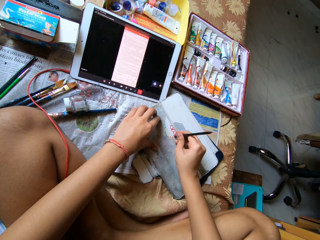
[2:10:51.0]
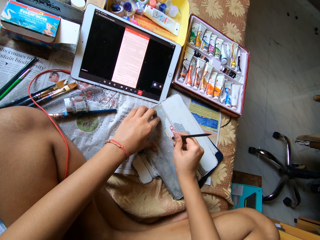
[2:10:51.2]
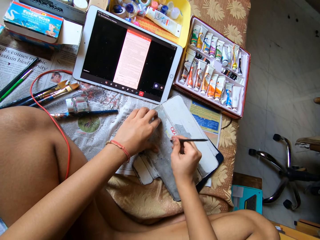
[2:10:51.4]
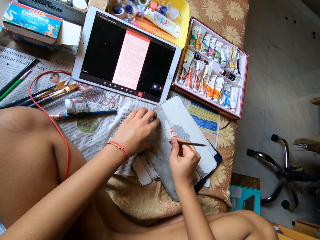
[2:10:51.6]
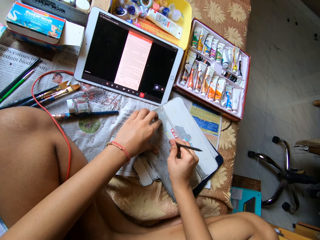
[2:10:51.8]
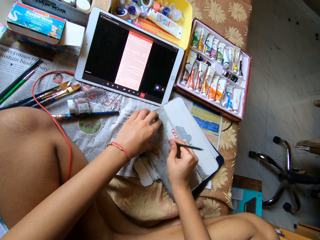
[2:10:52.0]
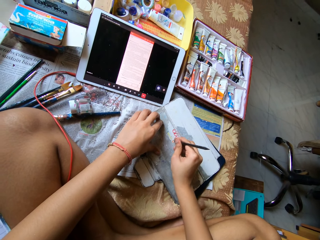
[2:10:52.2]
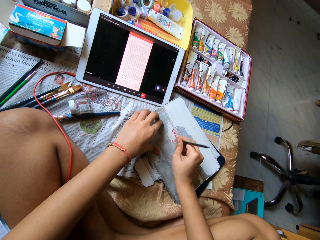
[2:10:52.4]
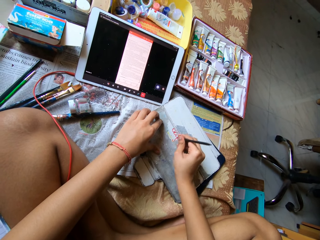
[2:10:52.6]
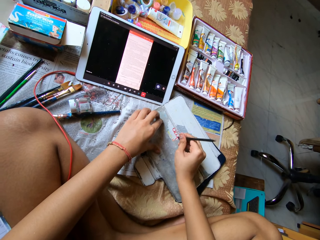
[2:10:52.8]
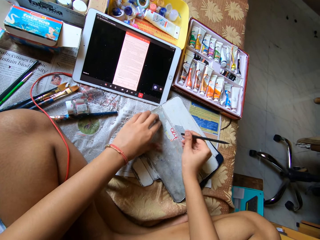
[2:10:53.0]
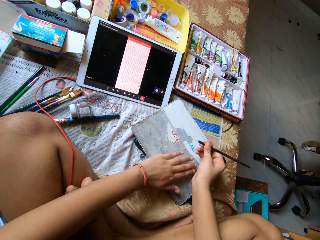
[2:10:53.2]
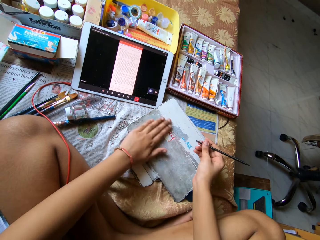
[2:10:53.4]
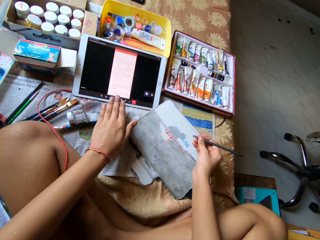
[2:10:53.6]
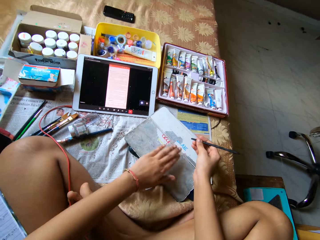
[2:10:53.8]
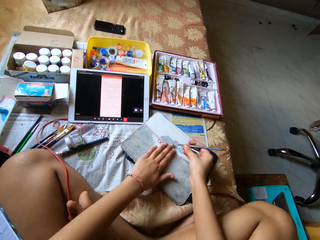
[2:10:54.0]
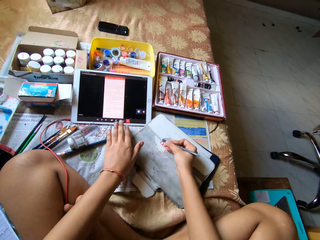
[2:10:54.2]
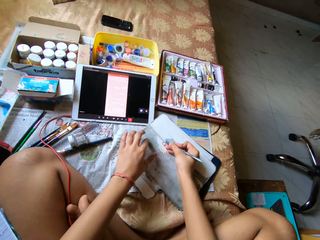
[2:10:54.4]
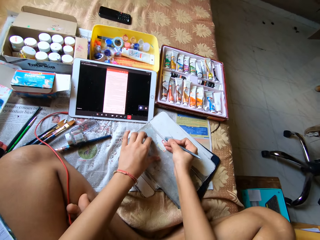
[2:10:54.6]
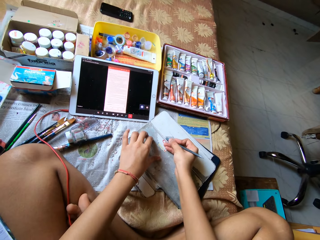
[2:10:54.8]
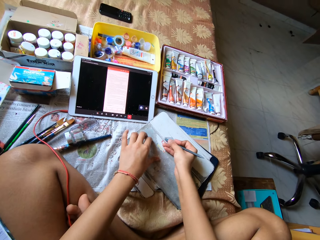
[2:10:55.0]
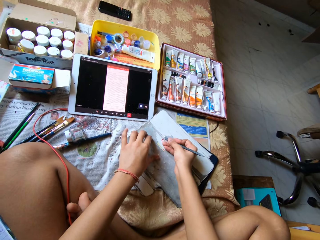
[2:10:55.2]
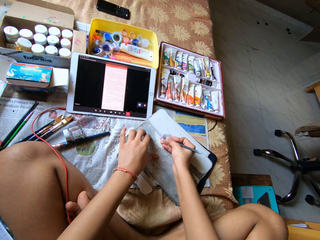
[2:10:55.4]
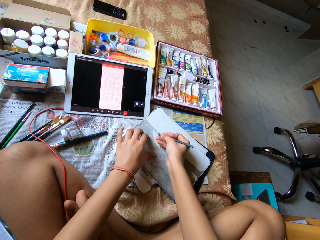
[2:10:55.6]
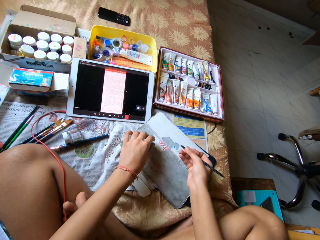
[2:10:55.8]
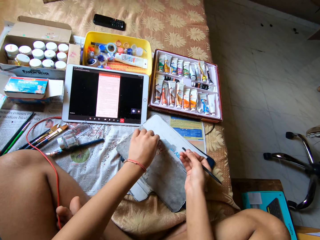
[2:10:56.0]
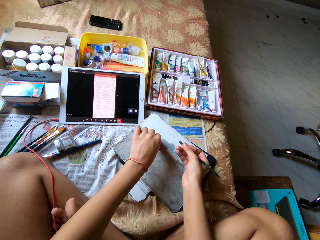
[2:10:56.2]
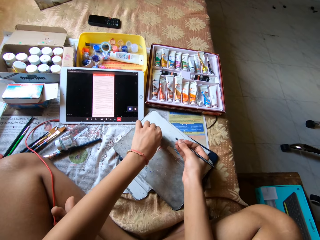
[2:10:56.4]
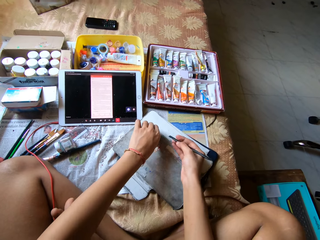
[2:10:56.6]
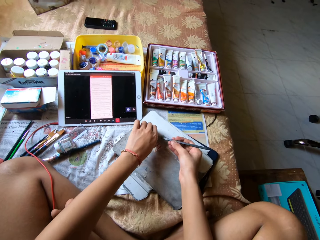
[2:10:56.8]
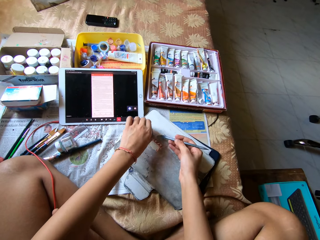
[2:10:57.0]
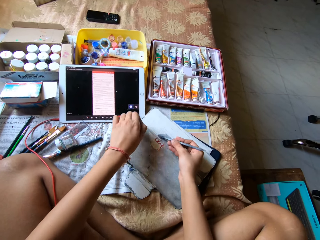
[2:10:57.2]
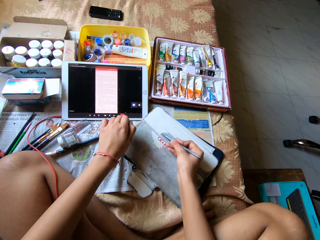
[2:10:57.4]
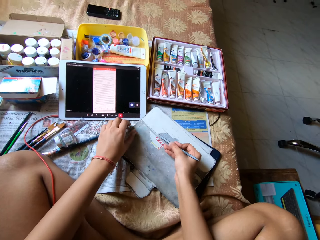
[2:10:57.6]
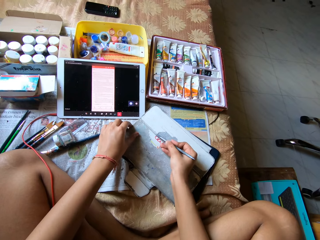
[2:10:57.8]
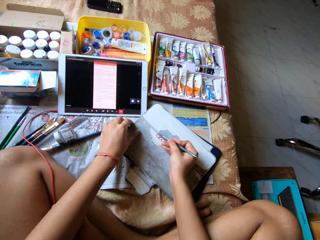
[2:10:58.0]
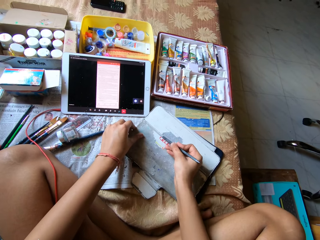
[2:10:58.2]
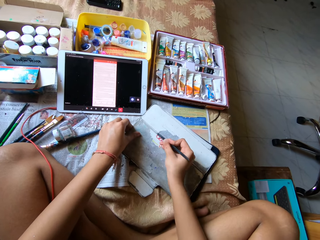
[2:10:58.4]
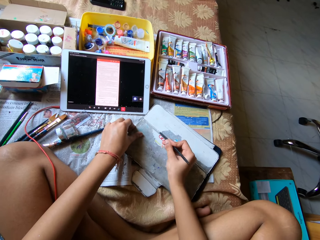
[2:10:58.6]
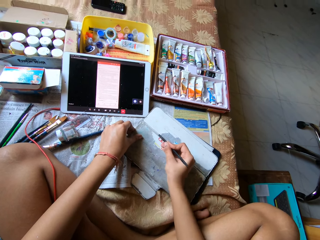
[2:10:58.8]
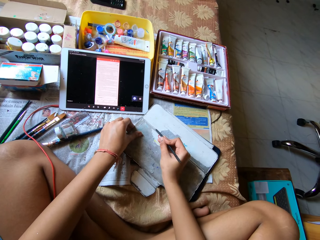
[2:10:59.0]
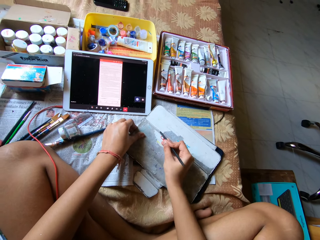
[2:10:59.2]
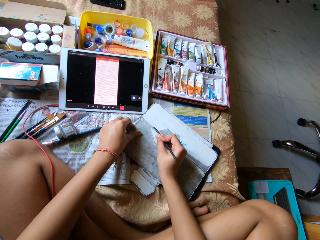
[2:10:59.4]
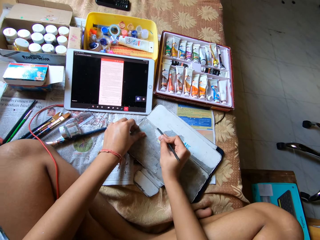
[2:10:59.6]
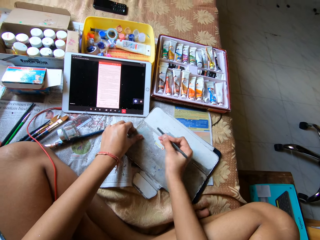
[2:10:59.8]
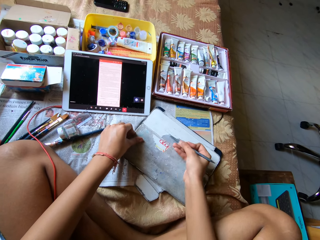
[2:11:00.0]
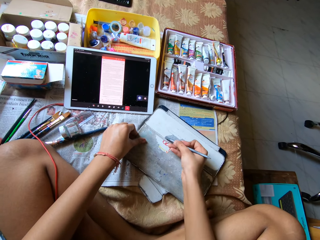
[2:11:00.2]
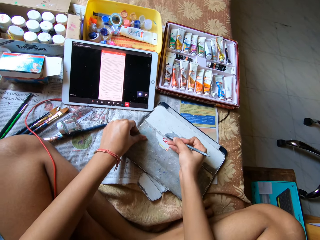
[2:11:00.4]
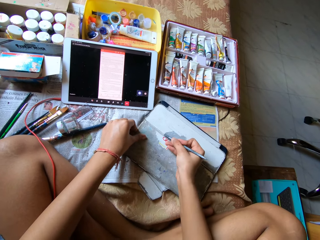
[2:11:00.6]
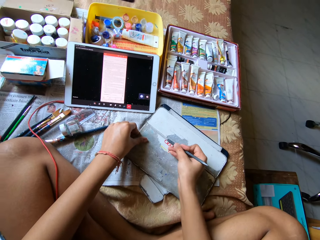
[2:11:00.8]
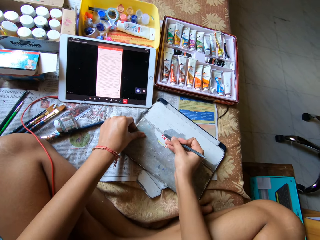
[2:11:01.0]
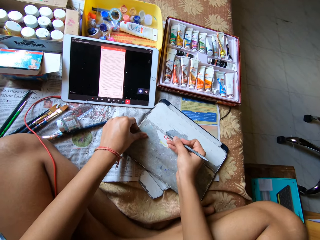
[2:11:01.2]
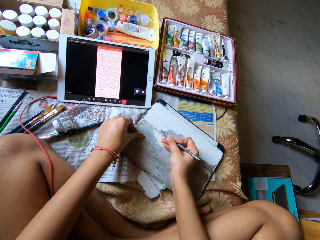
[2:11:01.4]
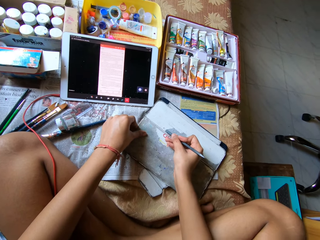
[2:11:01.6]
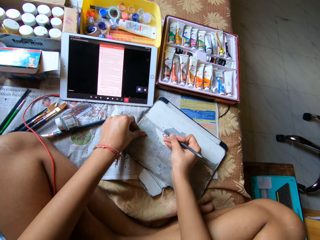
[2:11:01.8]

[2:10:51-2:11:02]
The camera wearer wipes the pouch on the bed with his left hand. He peels the paper from the pouch on the bed with the plastic rod in his right hand. He peels the paper from the pouch on the bed with his left hand. He peels the paper from the pouch on the bed with the plastic rod in his right hand.

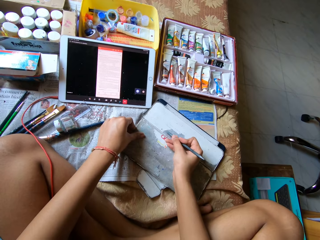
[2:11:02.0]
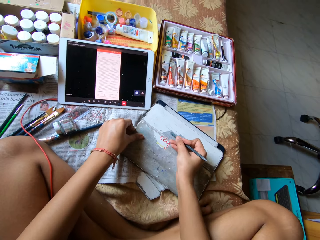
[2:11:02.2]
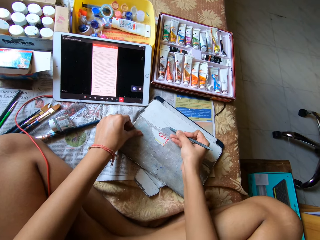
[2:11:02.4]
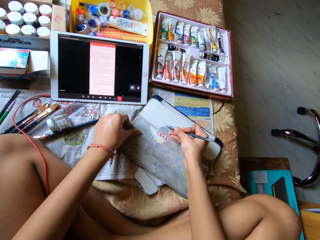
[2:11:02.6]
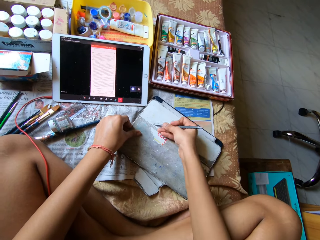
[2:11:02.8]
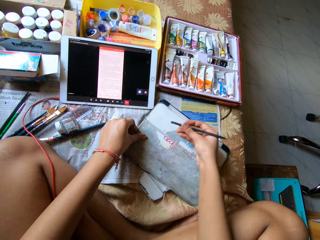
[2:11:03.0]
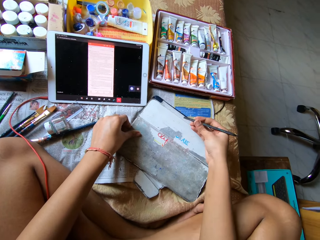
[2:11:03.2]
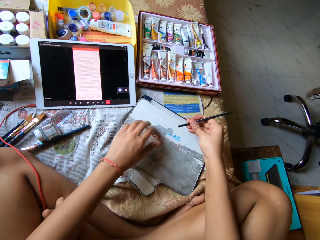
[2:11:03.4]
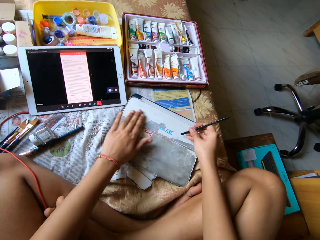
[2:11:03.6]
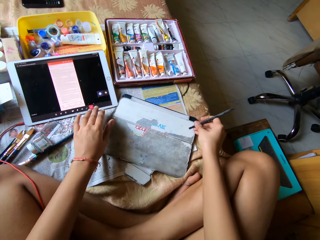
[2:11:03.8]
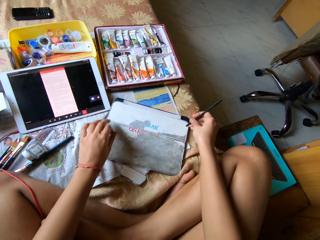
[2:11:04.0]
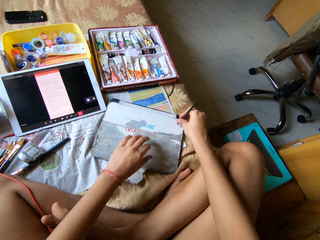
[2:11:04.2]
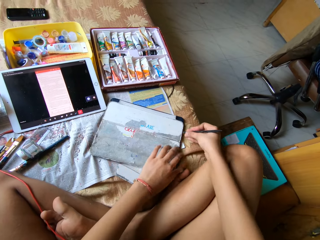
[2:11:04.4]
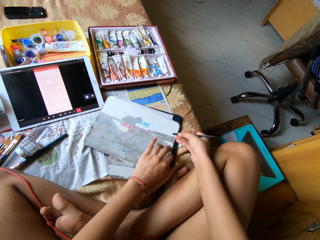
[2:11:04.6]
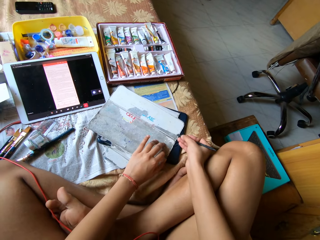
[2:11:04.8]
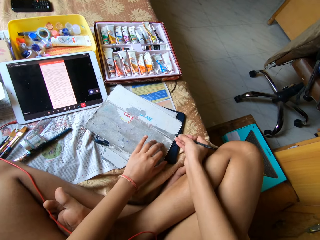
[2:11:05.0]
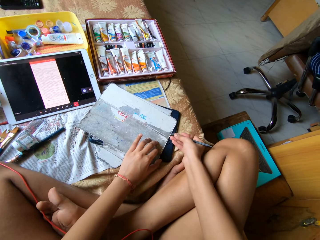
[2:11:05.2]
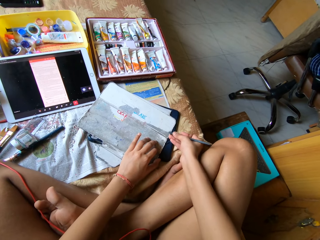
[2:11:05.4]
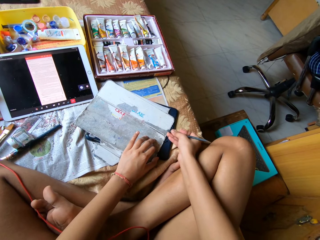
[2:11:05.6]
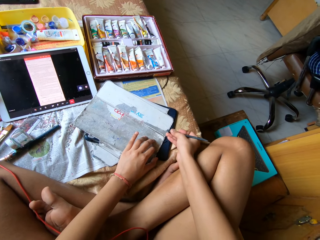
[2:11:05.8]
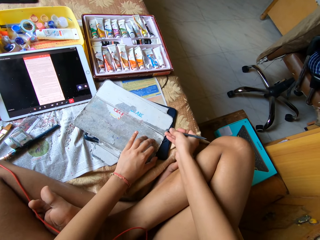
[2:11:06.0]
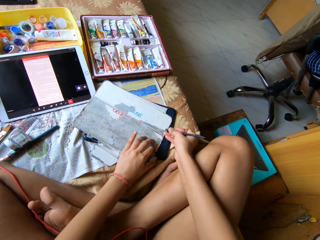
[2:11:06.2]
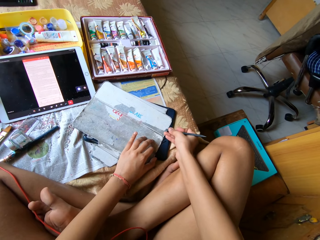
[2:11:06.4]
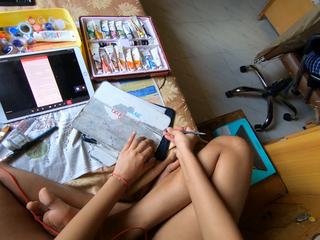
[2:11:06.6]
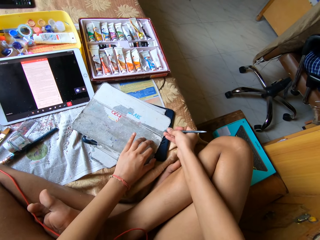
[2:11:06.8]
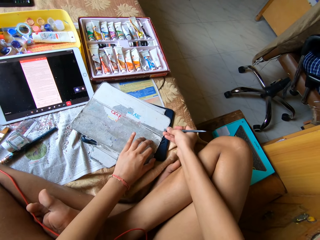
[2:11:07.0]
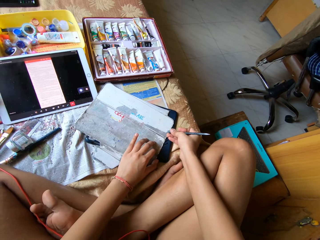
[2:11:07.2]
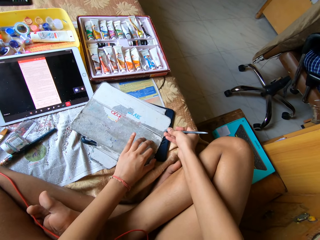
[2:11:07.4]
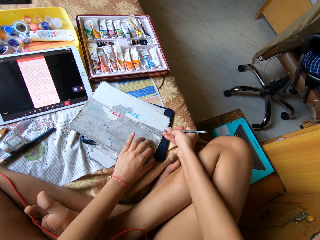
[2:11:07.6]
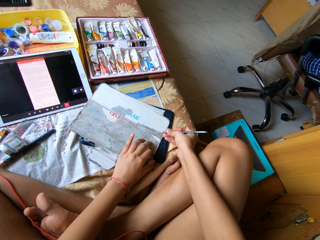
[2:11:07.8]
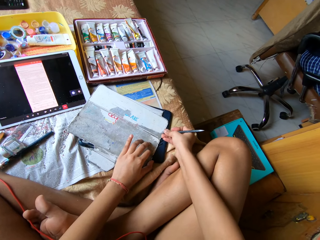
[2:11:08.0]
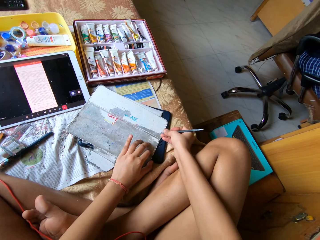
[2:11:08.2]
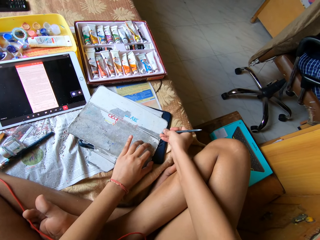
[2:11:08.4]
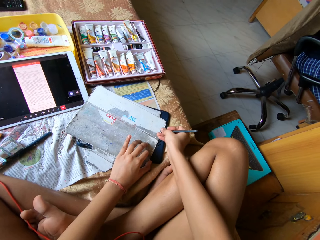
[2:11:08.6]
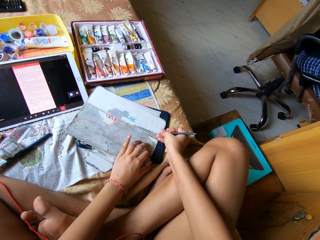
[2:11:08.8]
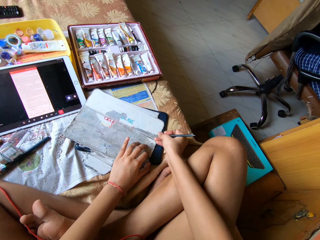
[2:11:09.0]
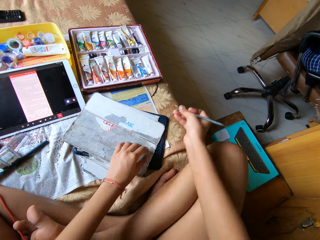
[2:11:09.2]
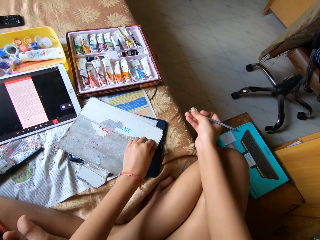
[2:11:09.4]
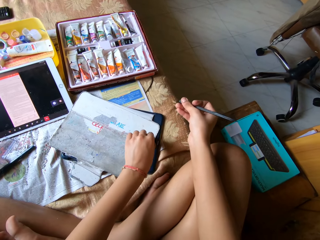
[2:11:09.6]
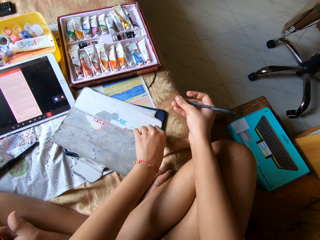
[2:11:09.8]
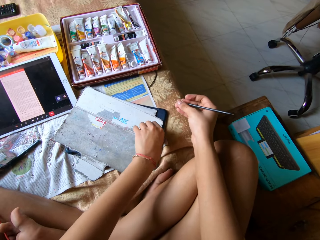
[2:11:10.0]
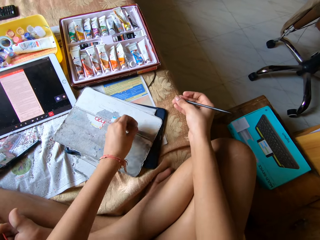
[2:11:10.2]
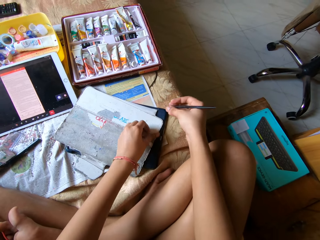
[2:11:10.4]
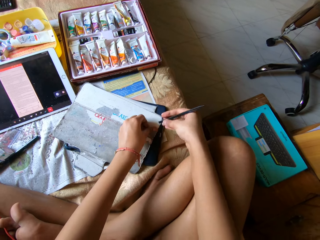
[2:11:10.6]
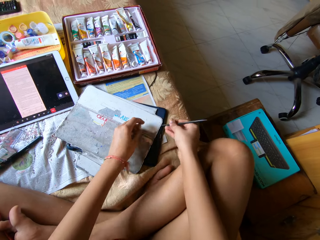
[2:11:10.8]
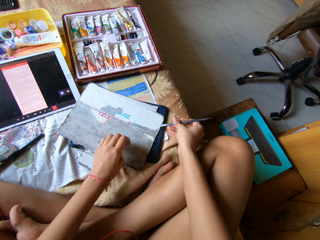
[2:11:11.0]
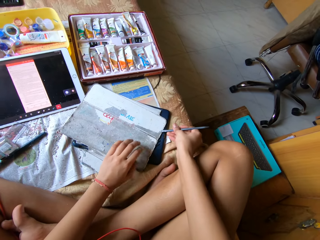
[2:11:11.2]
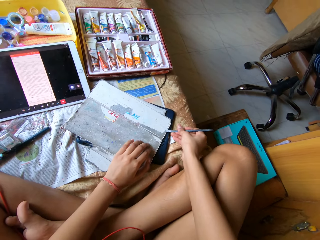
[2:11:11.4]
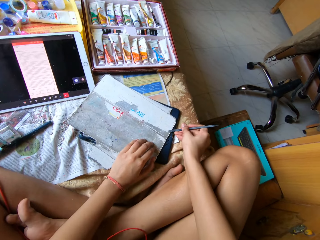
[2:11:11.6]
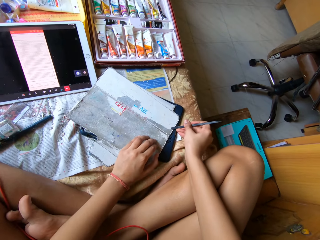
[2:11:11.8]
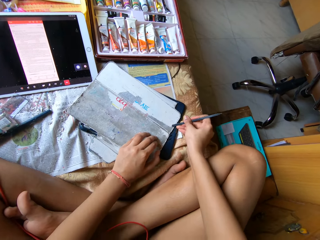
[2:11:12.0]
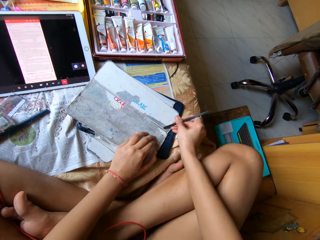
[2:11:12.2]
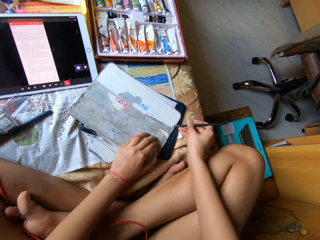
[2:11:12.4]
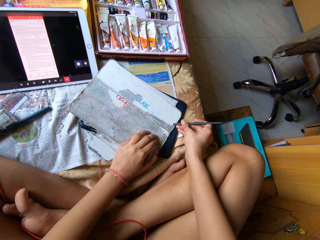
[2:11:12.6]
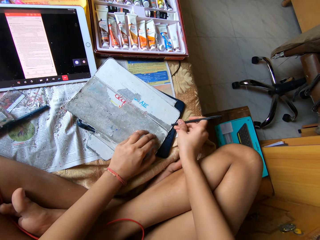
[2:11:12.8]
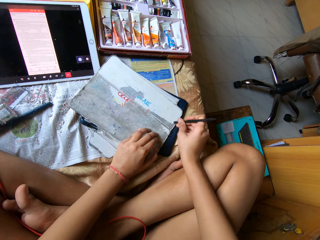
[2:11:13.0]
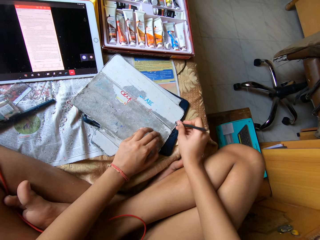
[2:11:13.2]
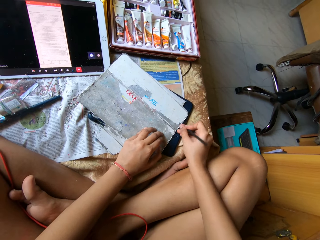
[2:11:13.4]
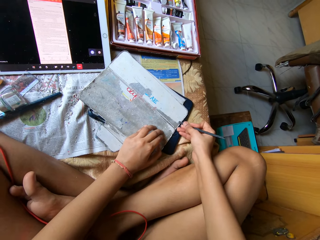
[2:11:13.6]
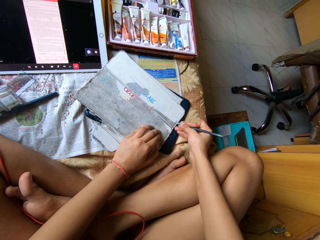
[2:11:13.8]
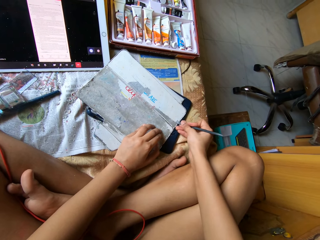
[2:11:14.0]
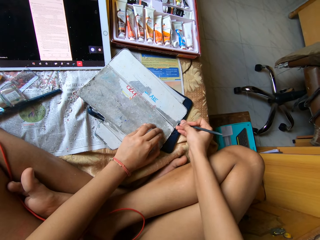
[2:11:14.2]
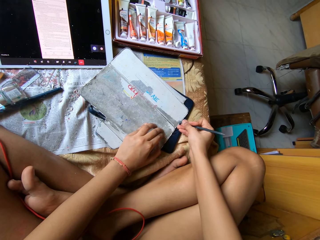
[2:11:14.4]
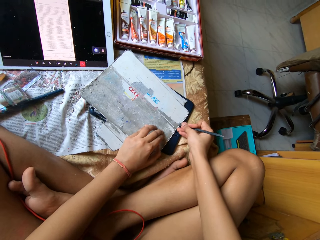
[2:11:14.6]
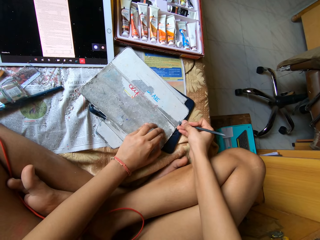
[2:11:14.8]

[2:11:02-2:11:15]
The camera wearer wipes the pouch on the bed with his left hand. He moves the pouch. He peels the paper from the pouch on the bed with the plastic rod in his right hand. He peels the paper from the pouch on the bed with his left hand. He peels the paper from the pouch on the bed with the plastic rod in his right hand.
